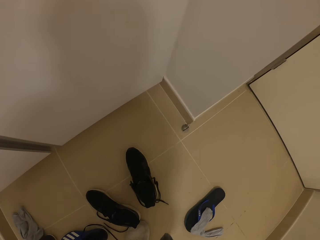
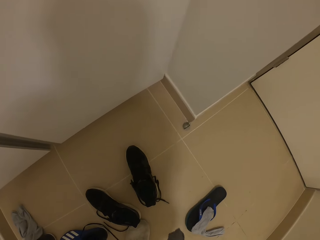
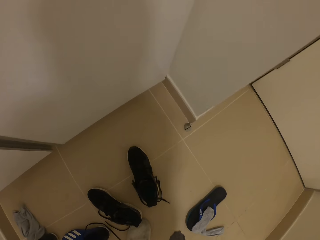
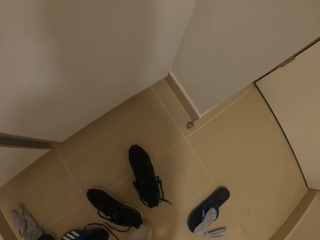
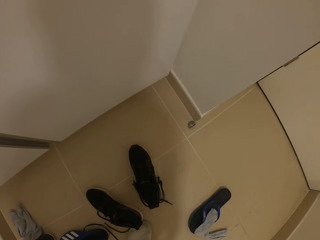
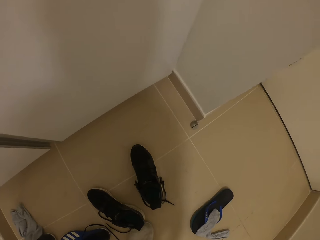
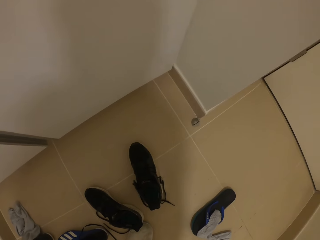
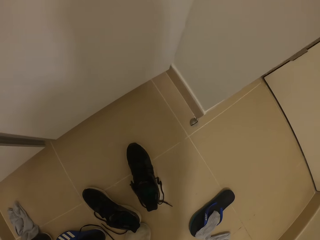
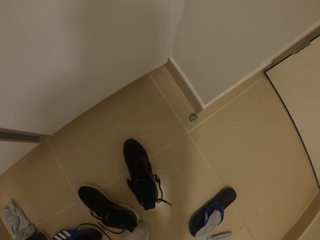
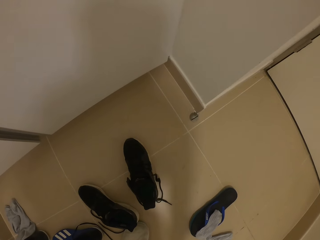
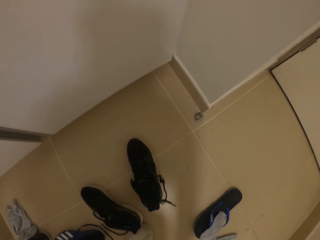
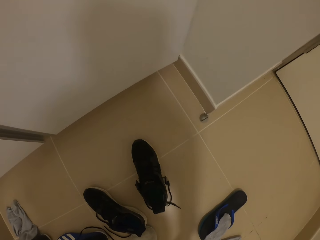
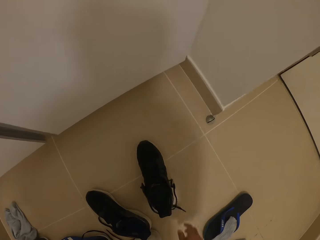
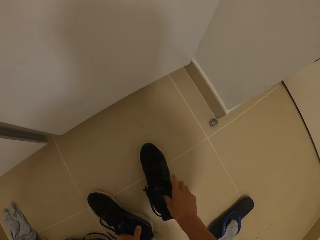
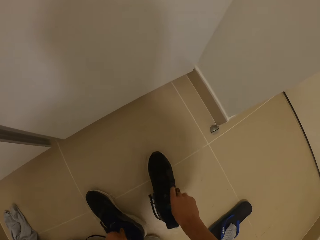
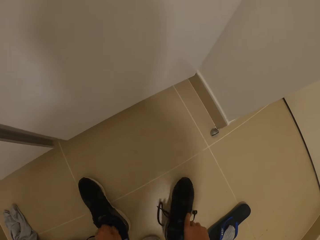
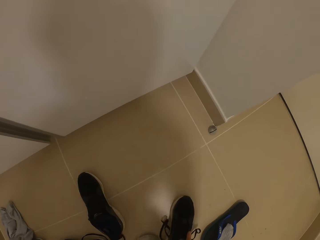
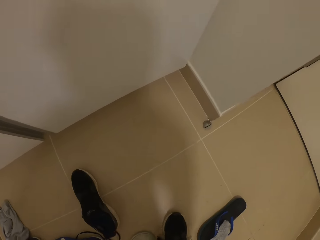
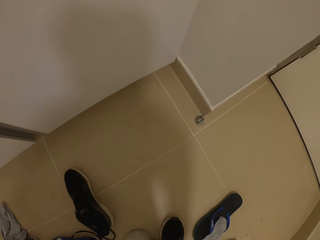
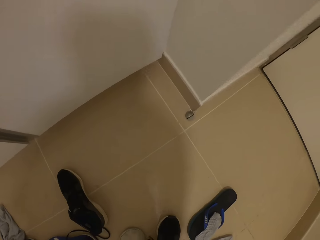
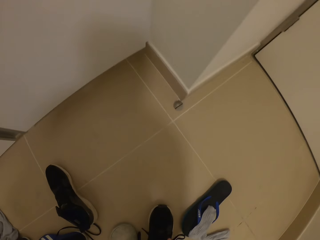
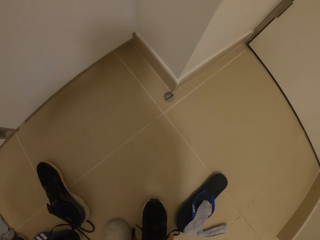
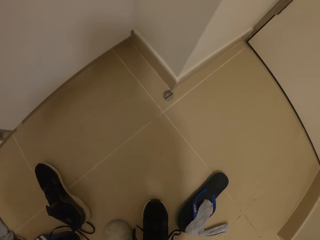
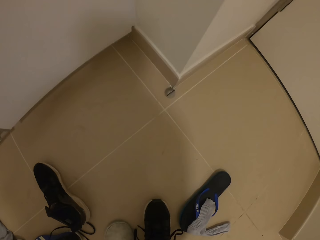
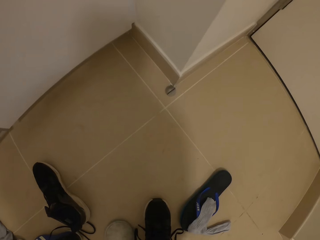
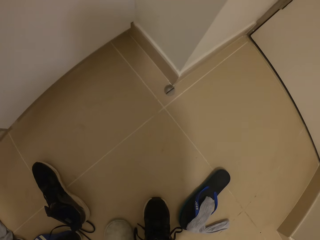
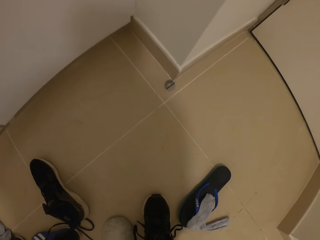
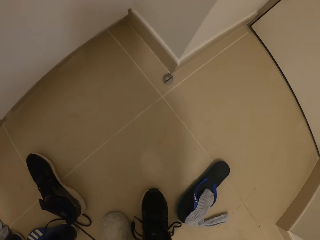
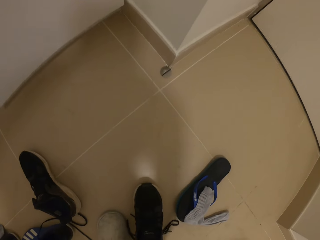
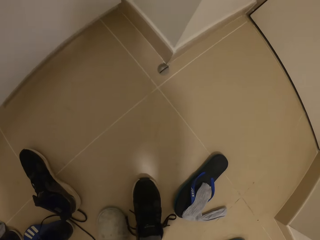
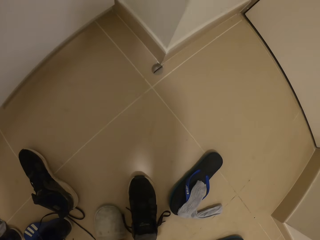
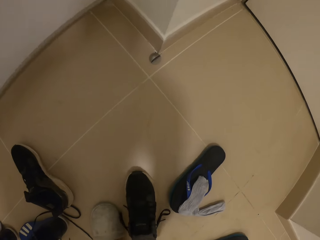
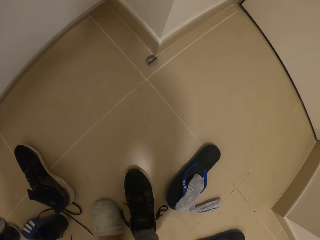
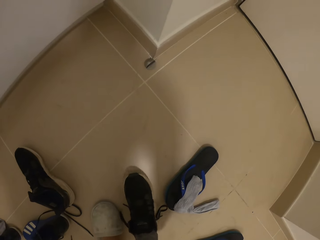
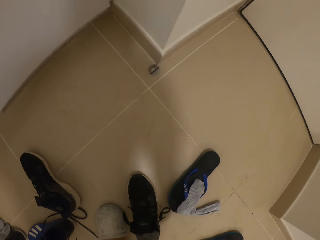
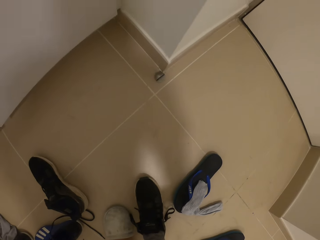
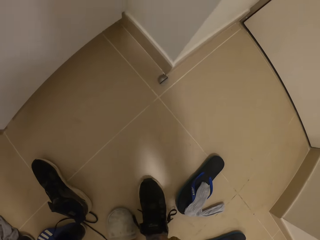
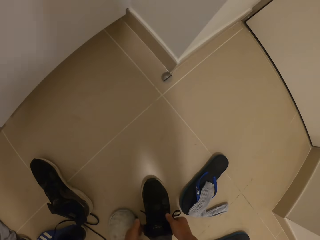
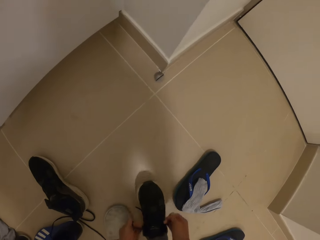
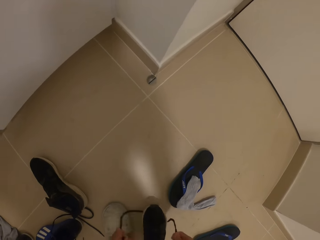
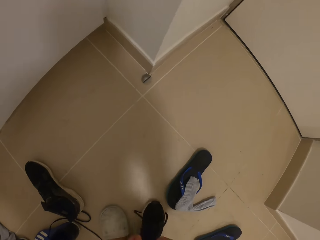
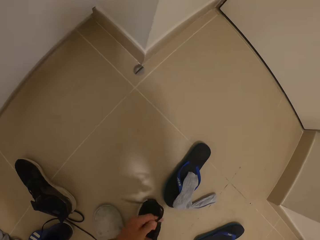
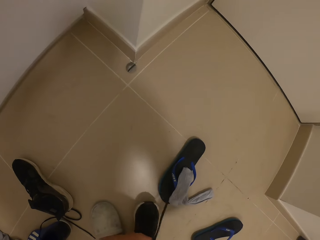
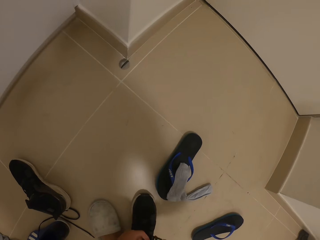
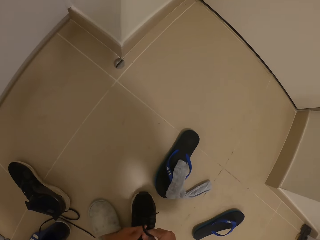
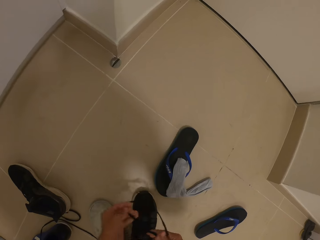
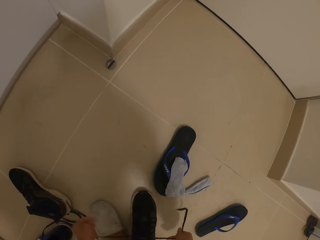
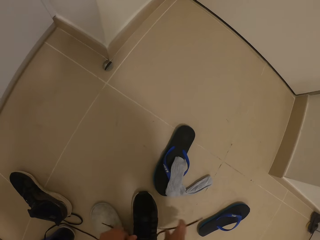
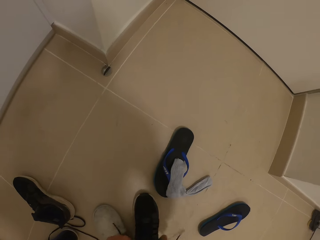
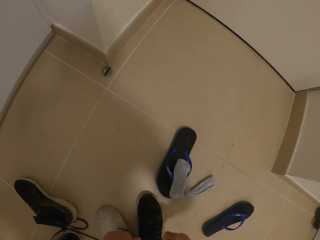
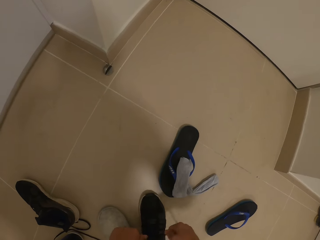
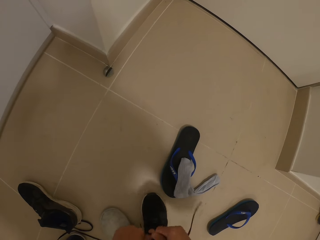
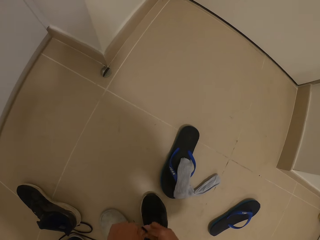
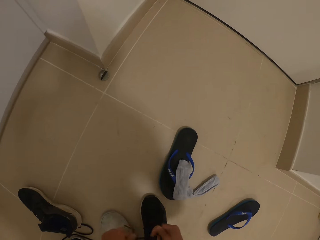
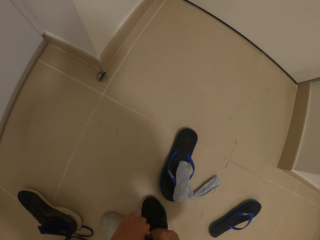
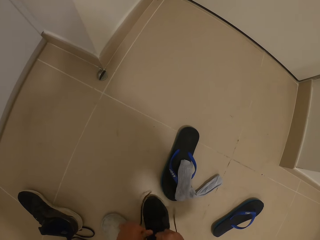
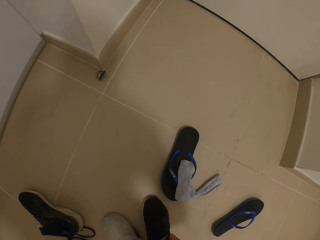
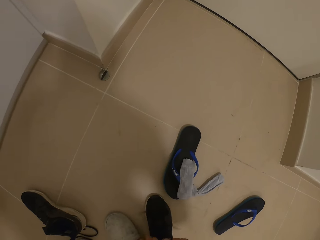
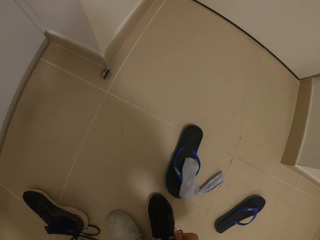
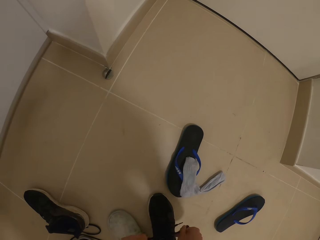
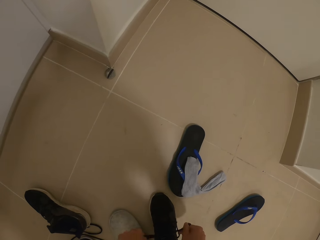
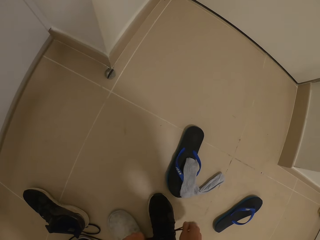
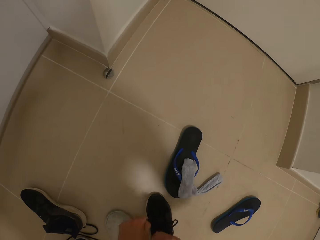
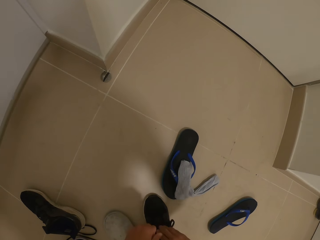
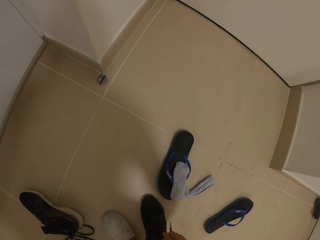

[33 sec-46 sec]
The camera wearer wears a shoe. They tie the shoe laces.

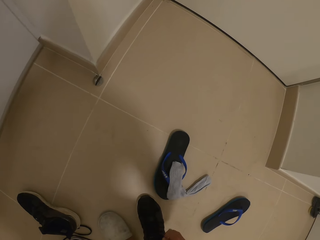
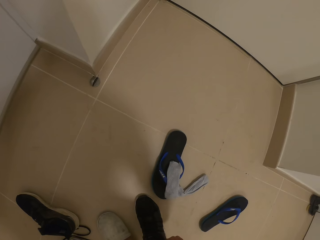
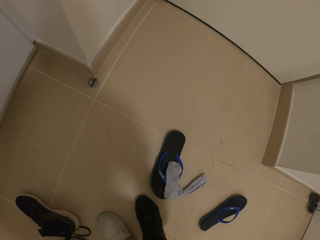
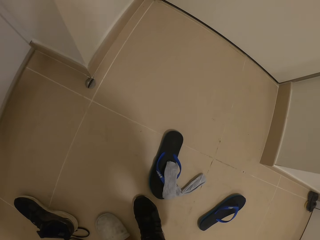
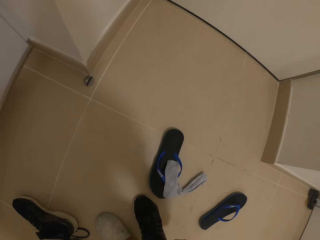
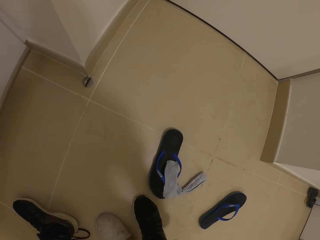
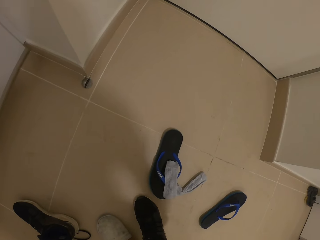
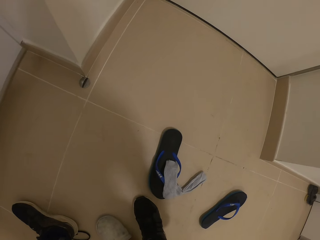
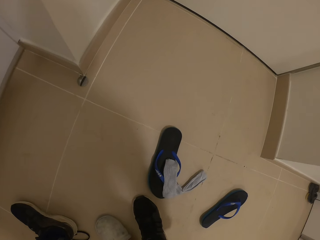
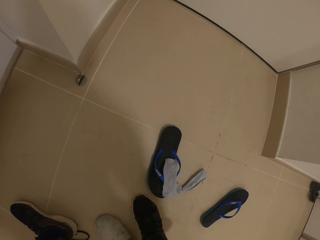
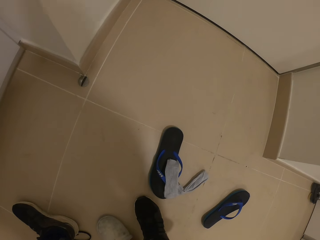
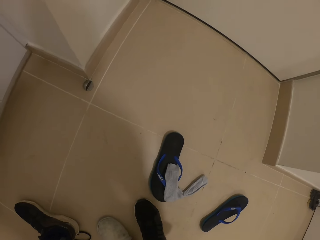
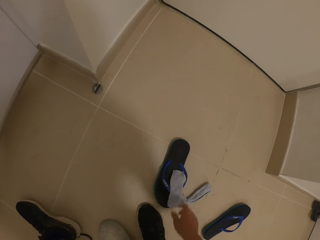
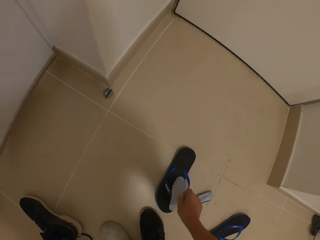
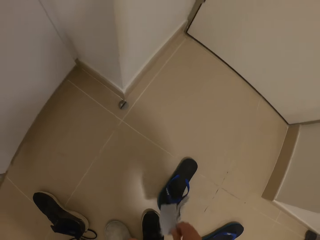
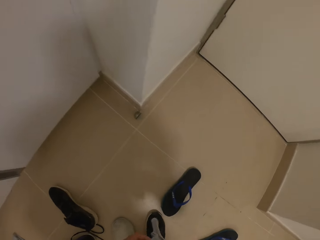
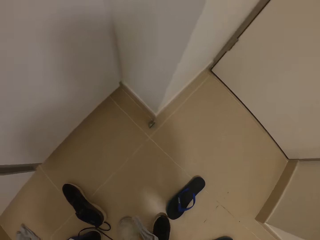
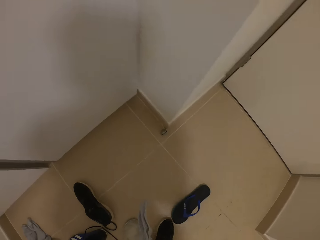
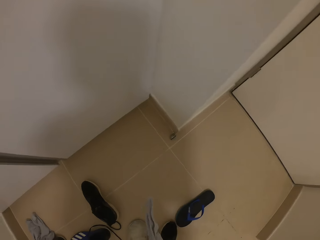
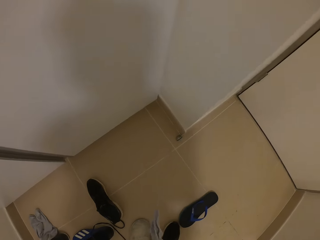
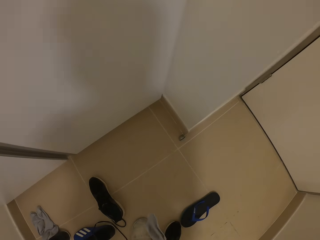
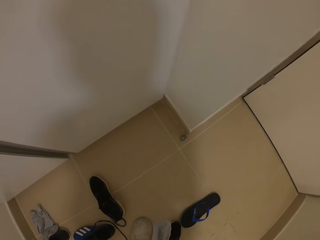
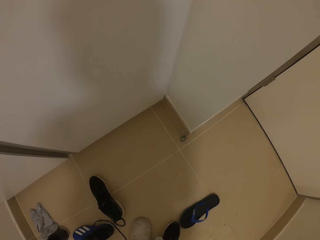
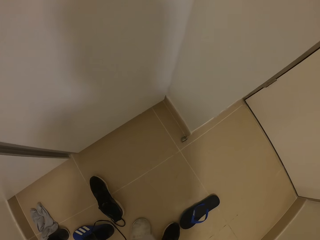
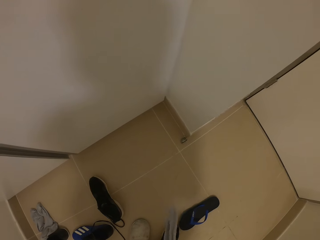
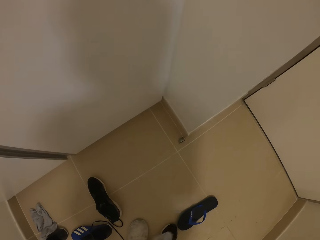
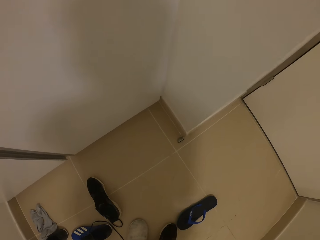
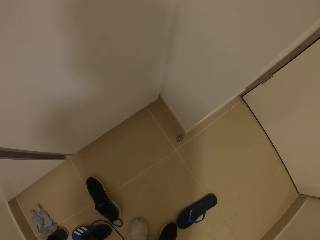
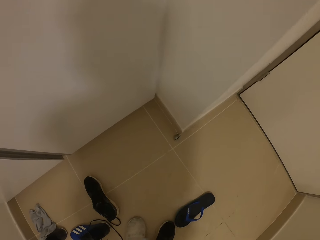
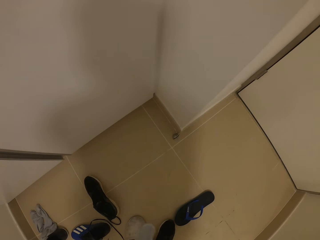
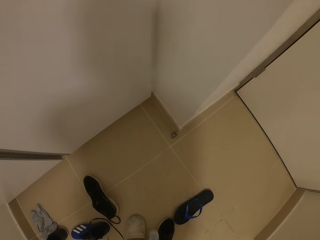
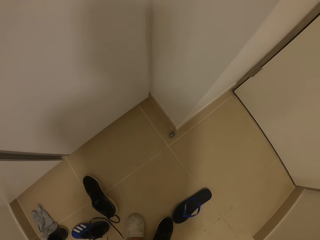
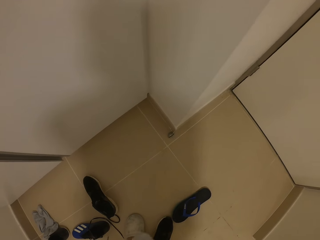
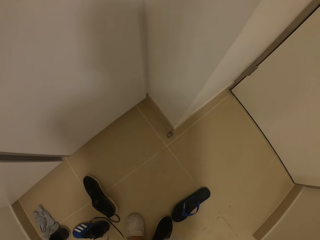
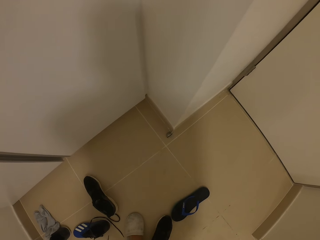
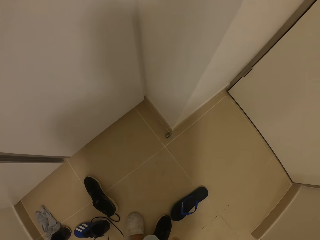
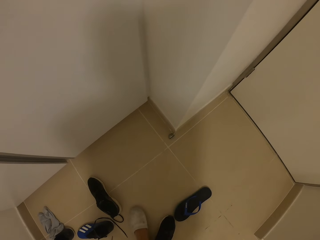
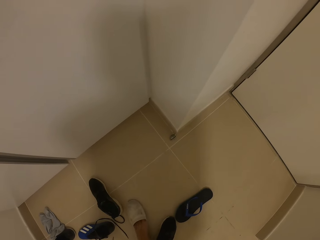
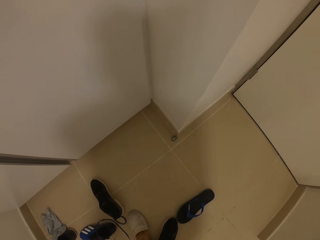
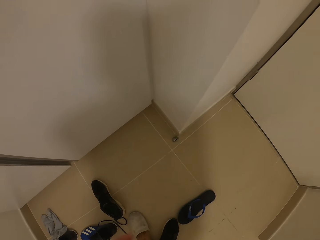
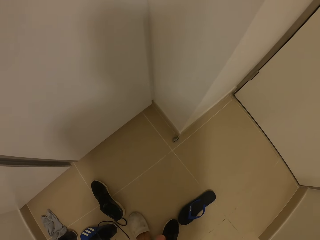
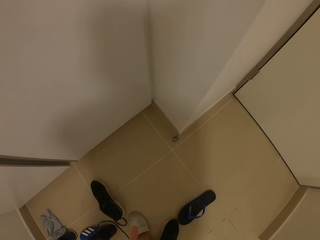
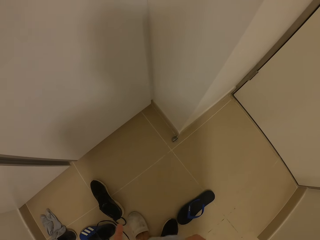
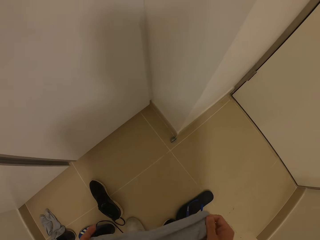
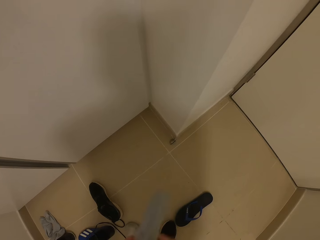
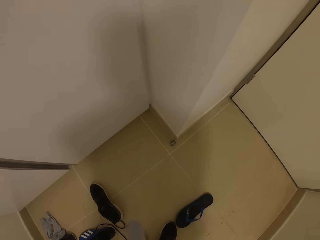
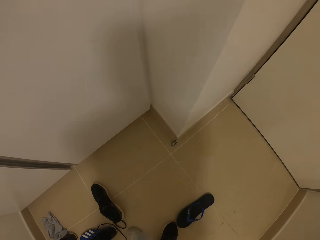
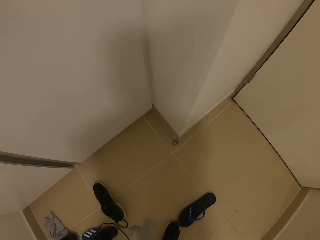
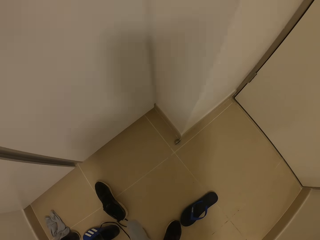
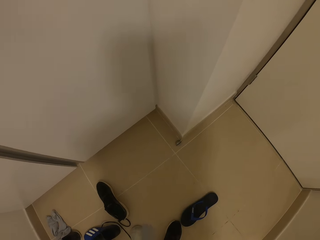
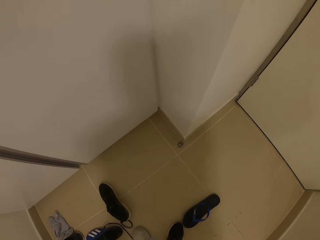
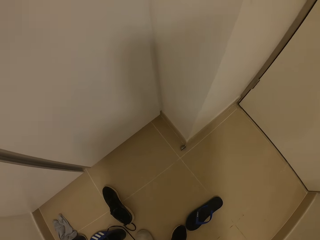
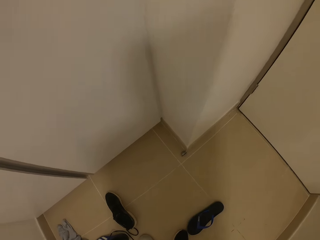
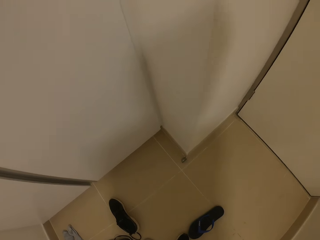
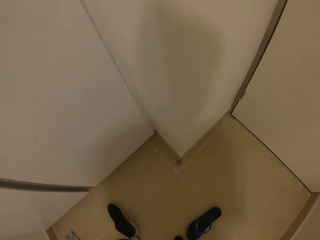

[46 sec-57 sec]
The camera wearer picks up a sock on the floor. She turns the sock inside out with her hands.
